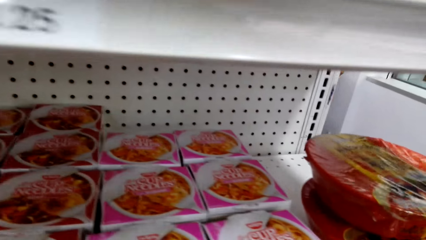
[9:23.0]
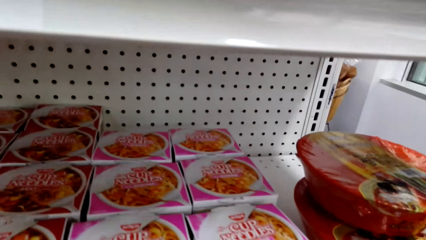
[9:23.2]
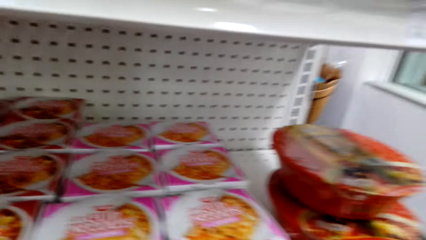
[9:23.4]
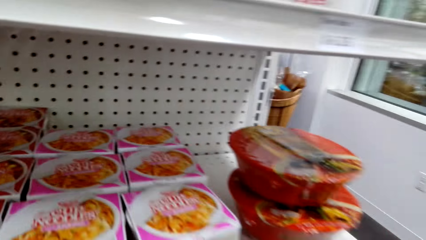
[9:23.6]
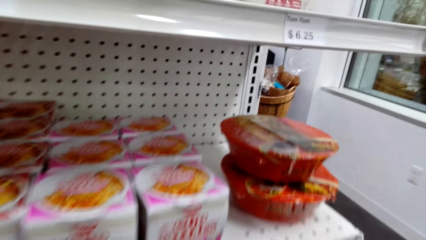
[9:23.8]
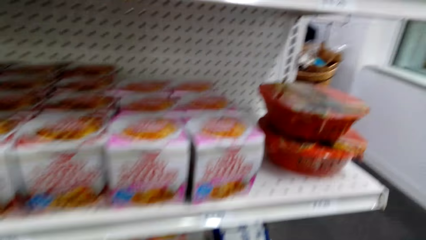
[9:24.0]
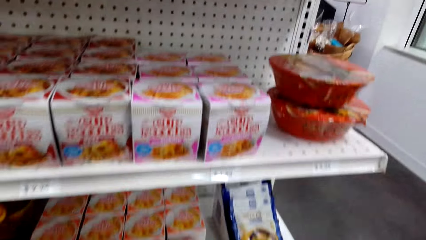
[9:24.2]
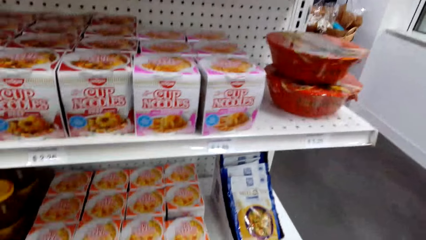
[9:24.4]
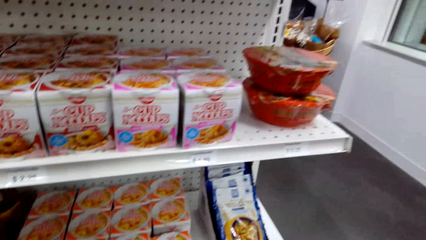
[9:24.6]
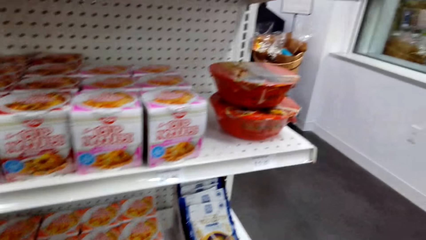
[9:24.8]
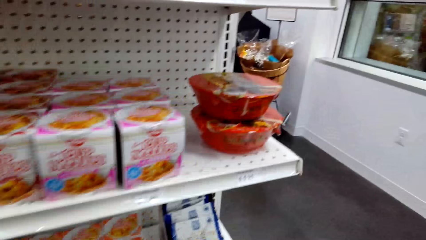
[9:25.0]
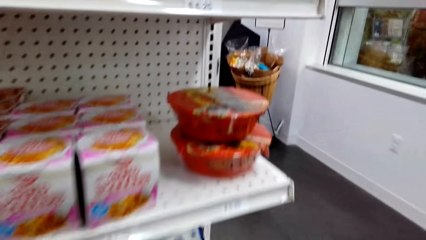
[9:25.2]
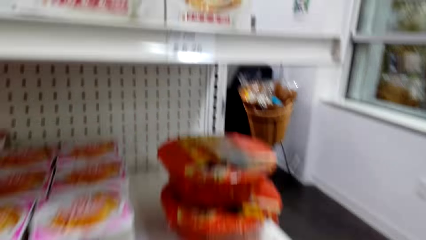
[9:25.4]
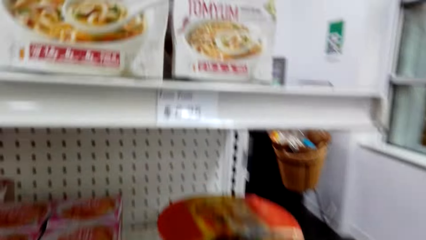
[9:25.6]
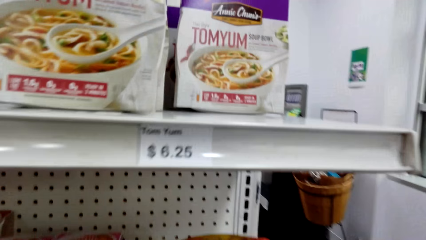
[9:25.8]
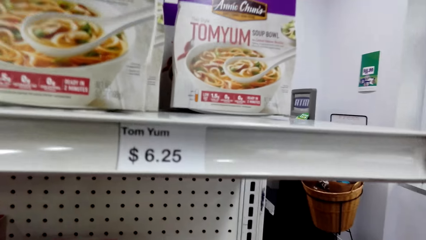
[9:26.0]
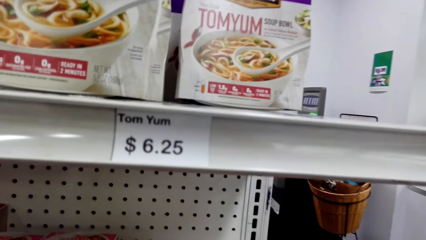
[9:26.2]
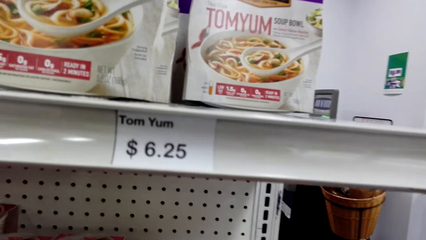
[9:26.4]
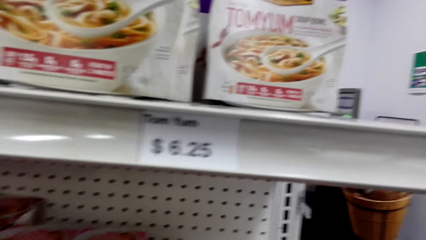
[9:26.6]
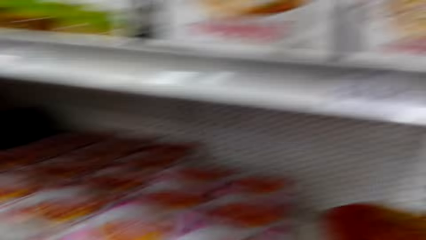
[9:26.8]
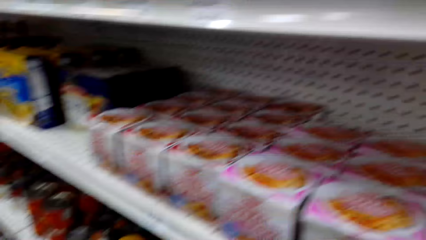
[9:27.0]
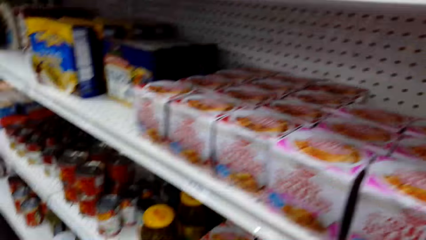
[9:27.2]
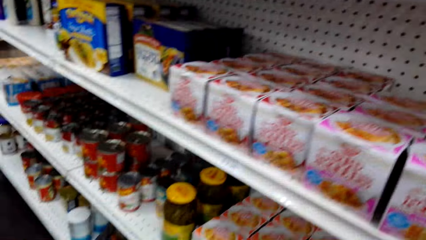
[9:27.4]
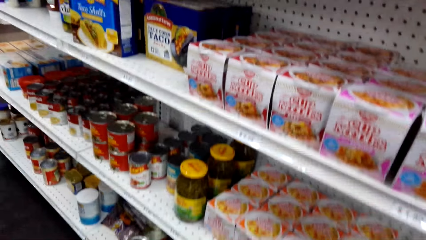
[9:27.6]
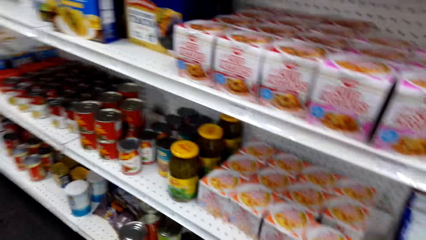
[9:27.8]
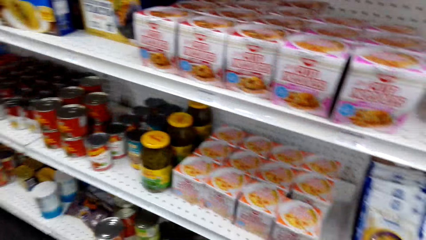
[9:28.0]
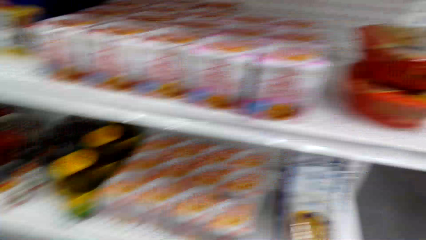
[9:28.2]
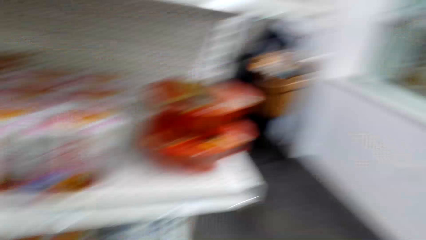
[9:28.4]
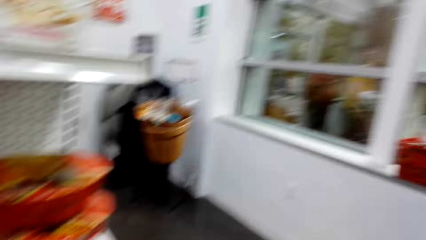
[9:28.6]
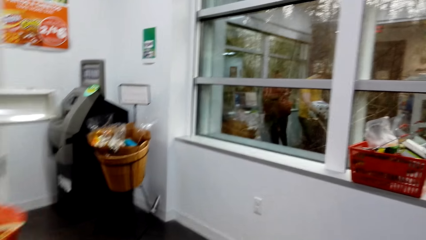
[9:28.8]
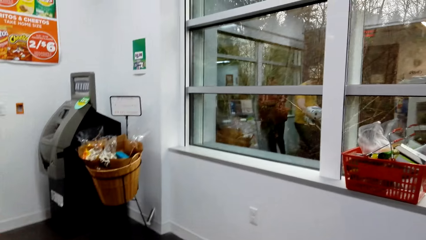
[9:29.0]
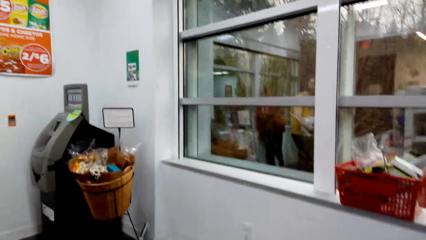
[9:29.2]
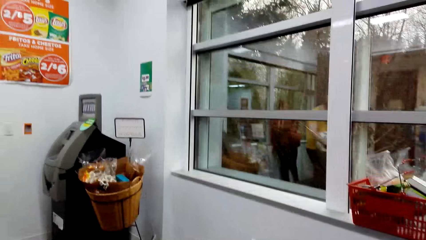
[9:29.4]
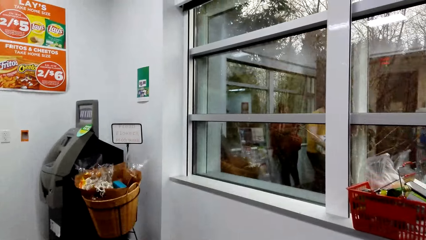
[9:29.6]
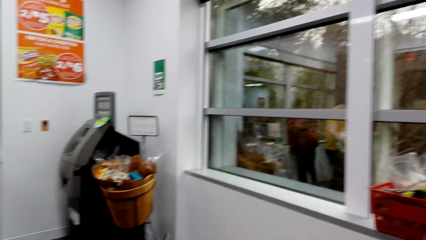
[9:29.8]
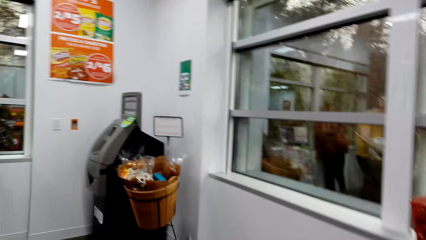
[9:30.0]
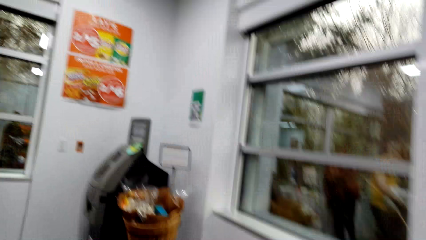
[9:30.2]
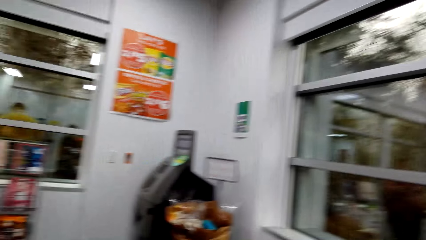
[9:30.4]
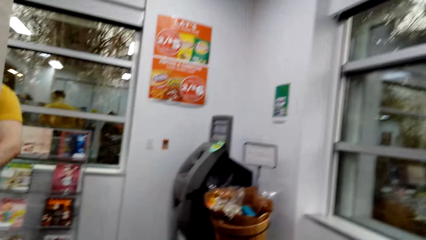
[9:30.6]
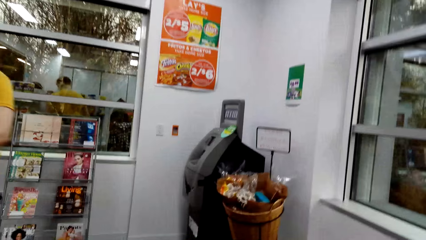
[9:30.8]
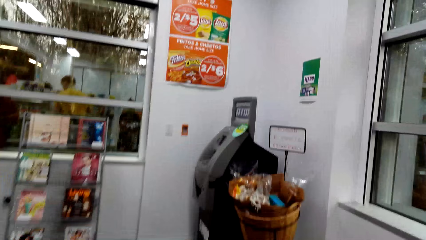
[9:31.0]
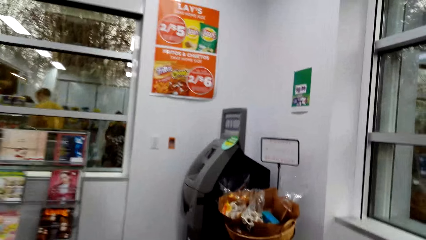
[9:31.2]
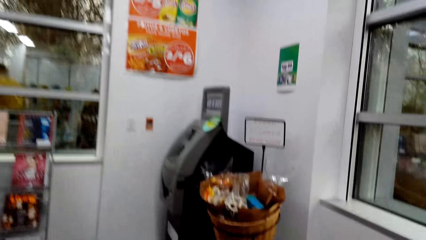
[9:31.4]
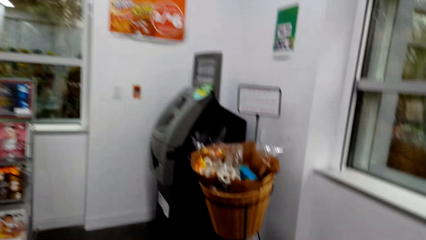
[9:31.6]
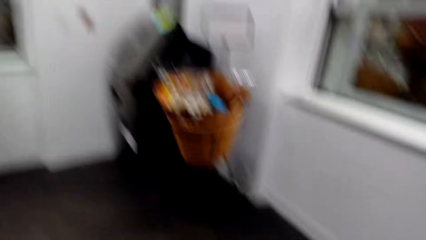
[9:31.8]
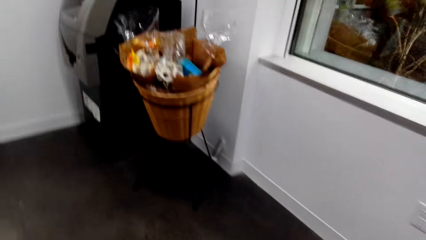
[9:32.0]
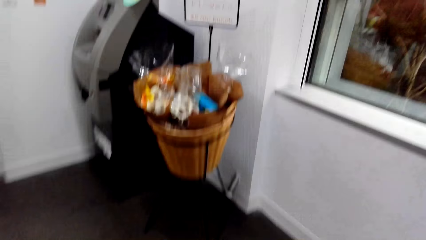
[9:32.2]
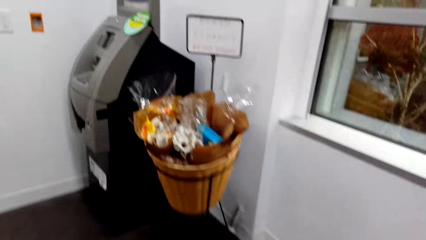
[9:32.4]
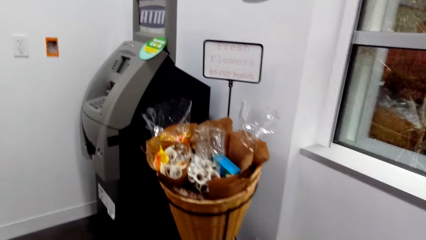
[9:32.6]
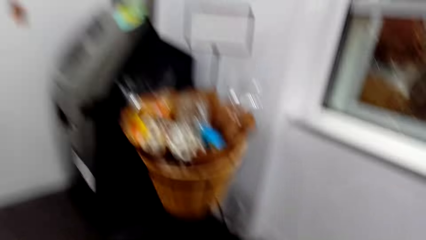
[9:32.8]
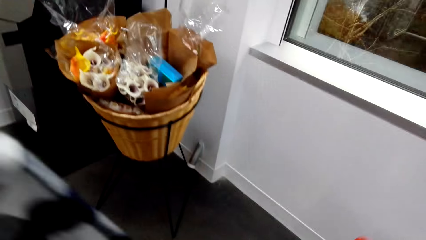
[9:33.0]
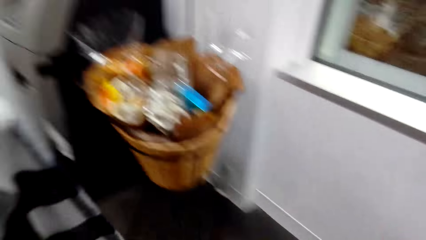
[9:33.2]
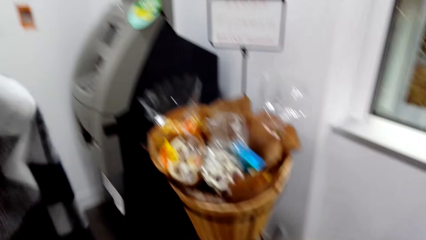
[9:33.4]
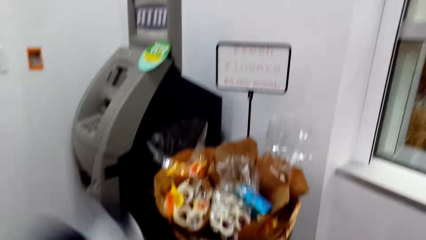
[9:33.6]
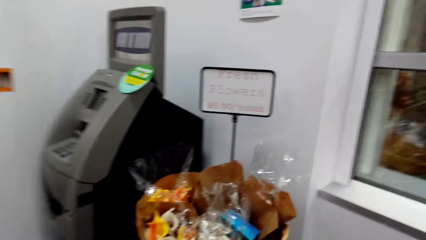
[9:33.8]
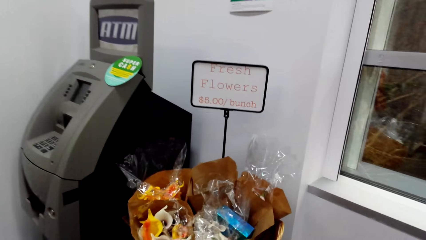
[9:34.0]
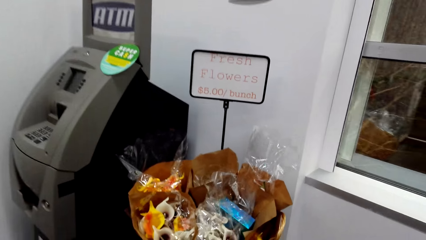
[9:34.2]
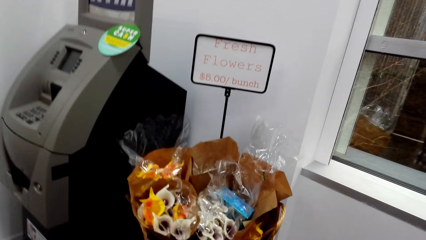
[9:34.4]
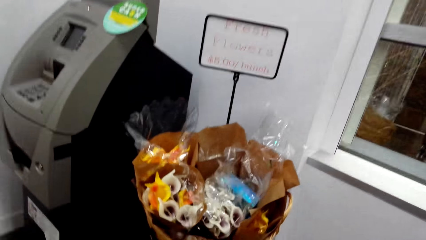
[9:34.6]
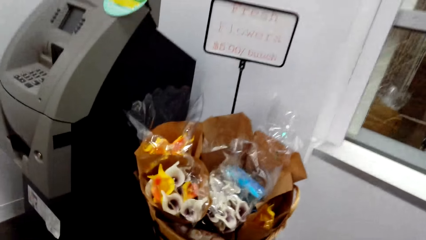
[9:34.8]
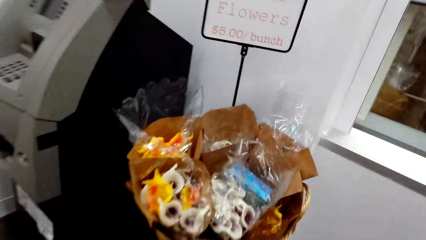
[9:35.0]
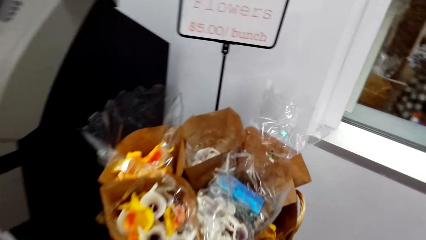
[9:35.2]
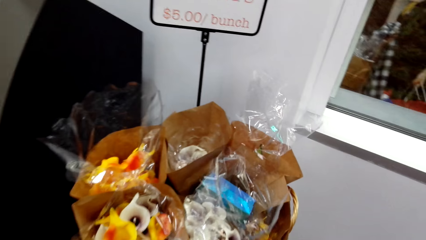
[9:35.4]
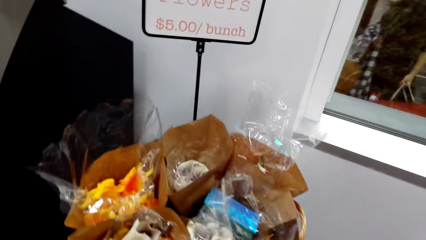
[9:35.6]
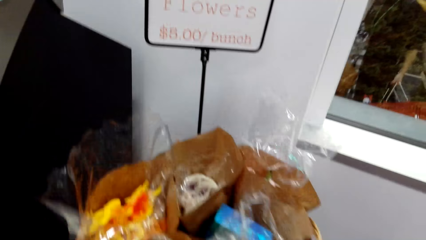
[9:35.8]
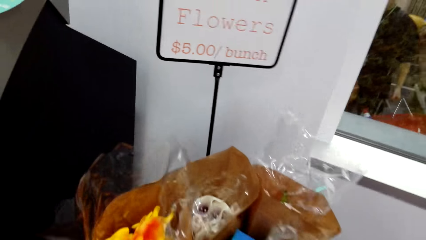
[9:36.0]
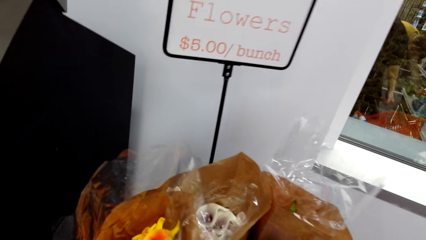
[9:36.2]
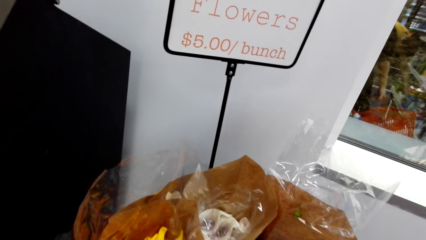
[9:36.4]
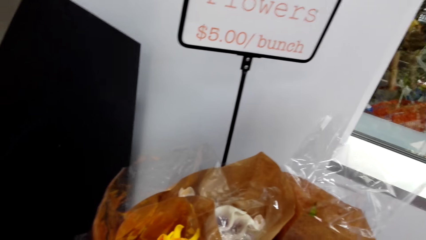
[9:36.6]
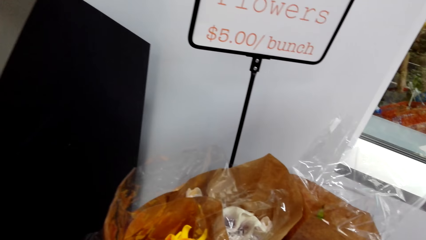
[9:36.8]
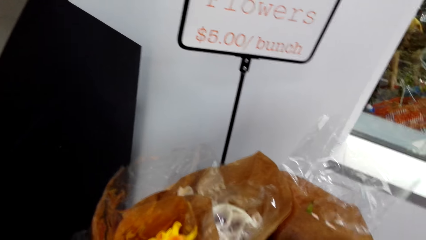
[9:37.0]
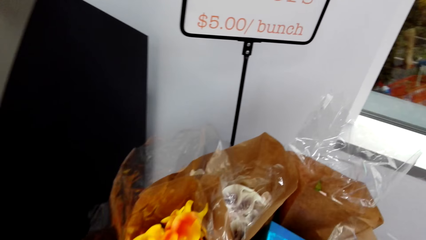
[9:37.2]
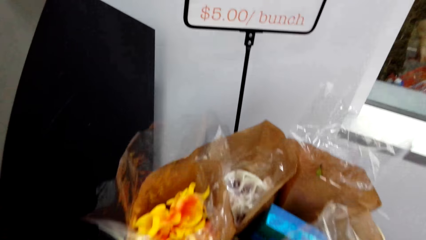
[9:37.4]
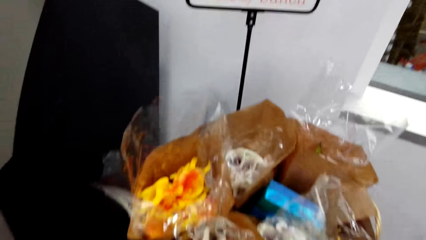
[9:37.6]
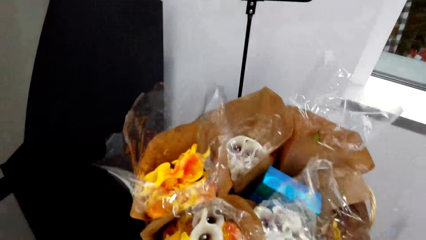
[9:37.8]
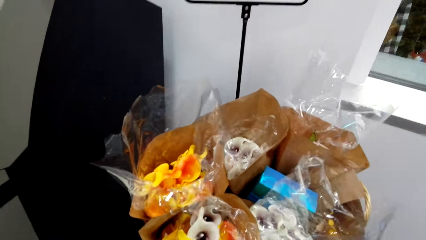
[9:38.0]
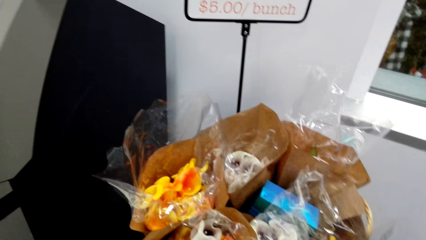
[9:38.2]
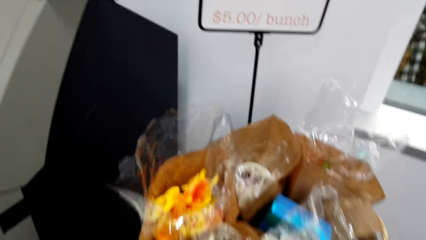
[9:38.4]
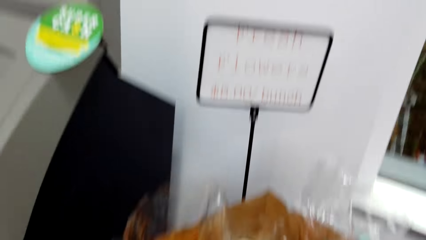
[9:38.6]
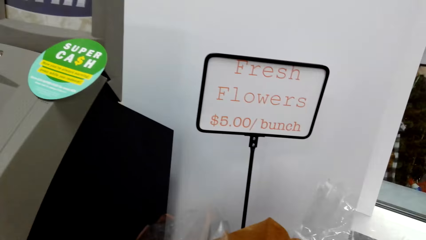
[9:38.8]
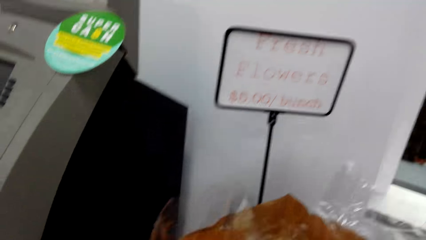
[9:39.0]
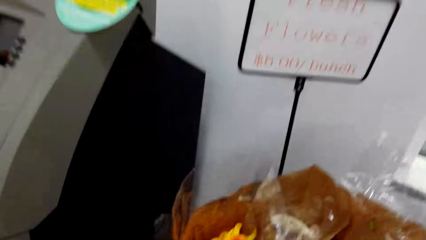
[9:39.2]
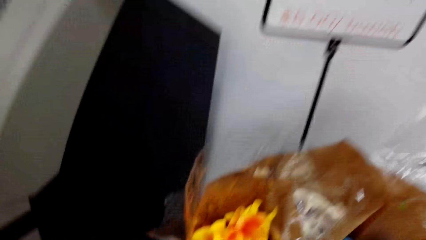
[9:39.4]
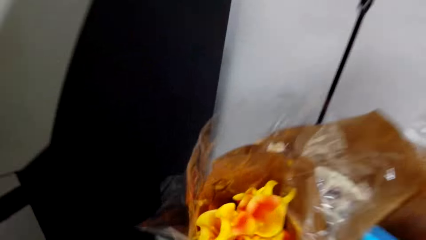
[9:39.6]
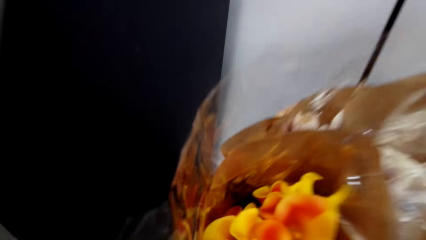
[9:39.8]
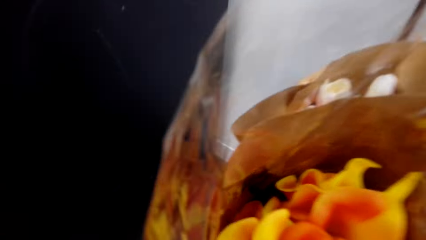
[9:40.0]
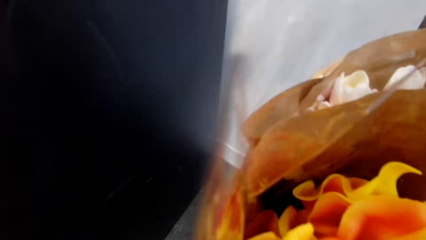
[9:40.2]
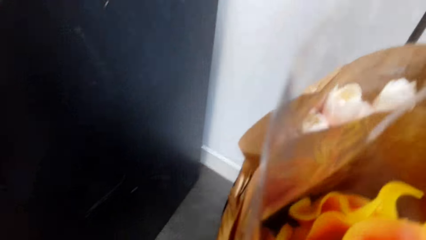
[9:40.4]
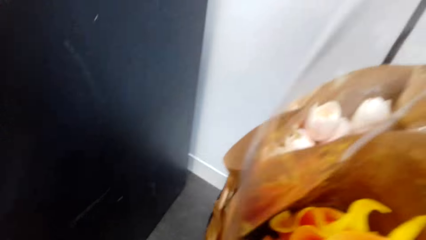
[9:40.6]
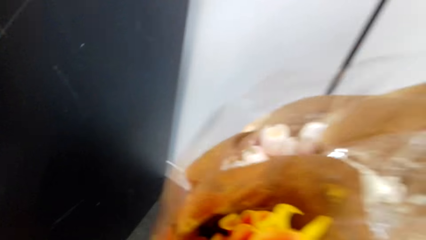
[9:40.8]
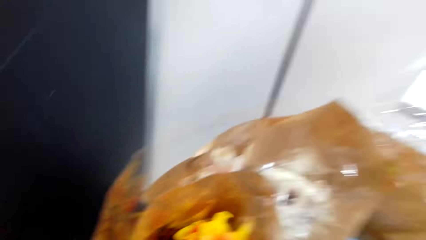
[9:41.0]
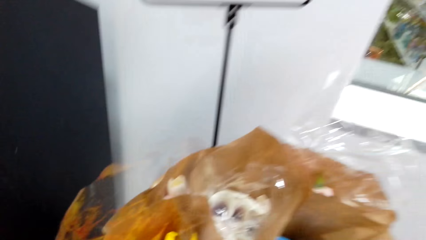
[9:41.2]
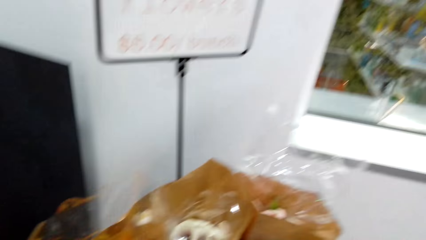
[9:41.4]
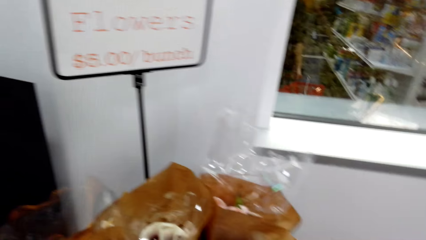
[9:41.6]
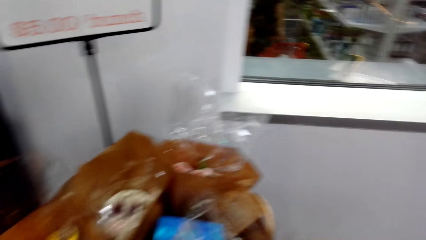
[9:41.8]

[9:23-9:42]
The camera wearer looks around the shelves. They walk around.
